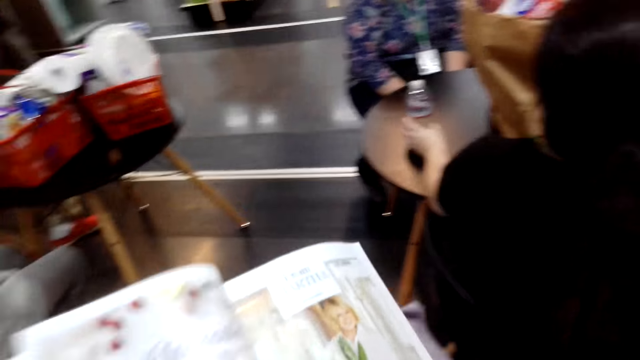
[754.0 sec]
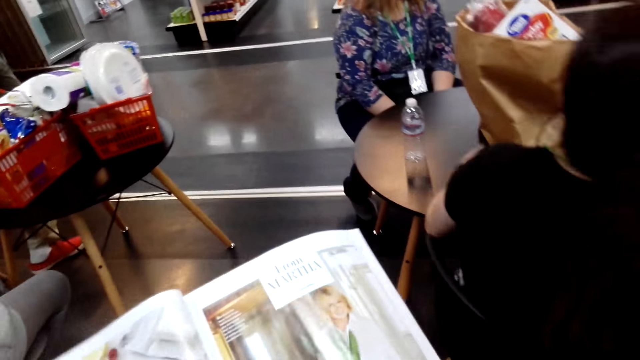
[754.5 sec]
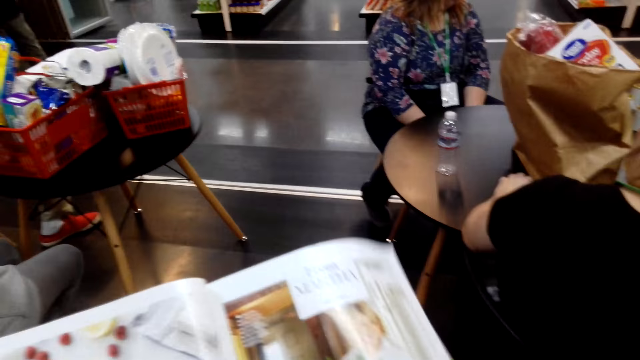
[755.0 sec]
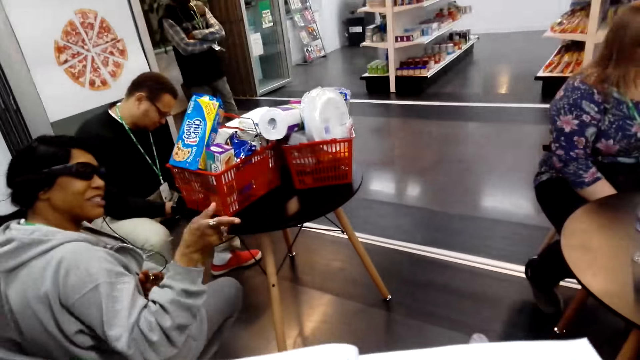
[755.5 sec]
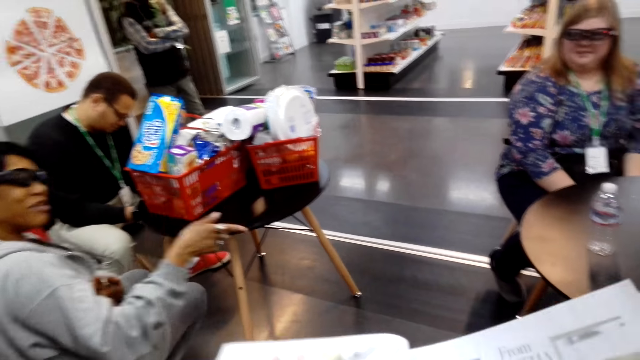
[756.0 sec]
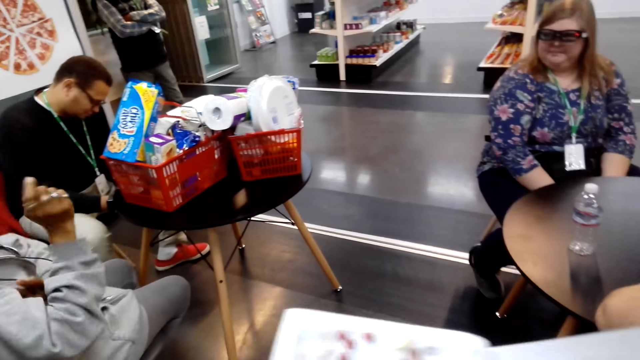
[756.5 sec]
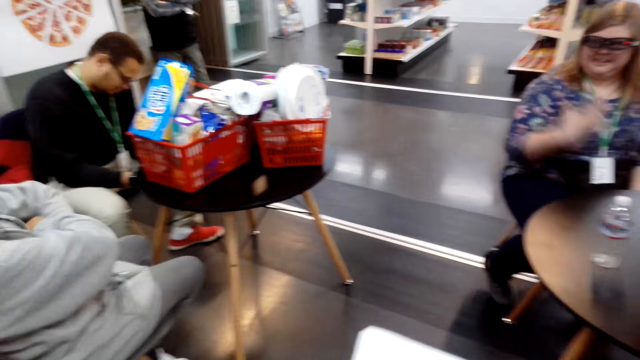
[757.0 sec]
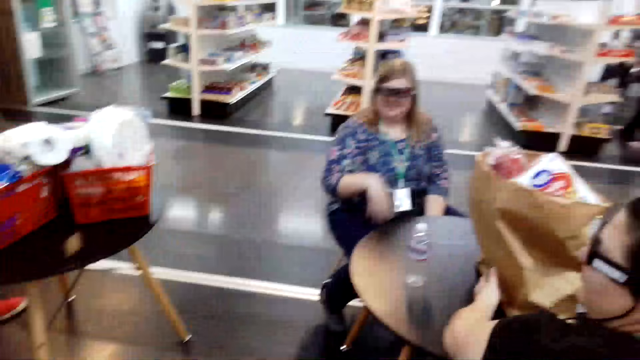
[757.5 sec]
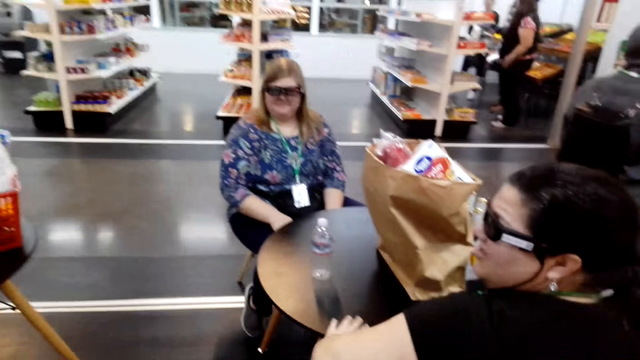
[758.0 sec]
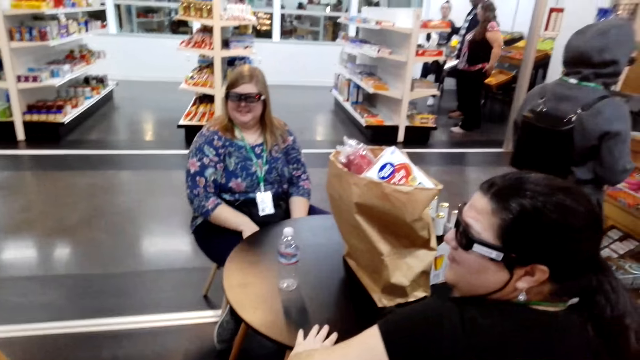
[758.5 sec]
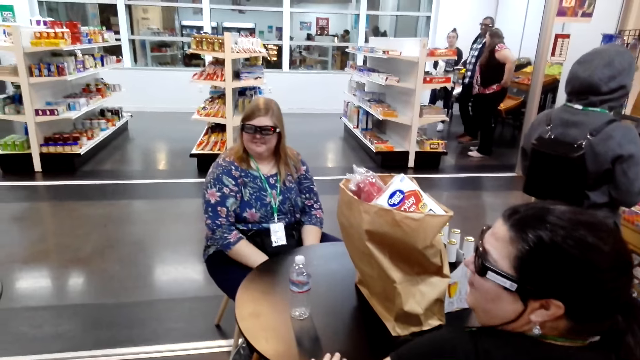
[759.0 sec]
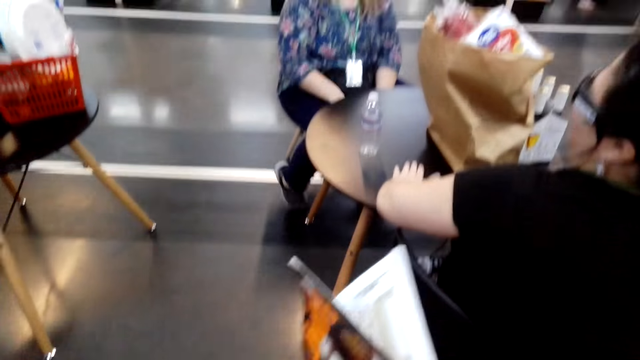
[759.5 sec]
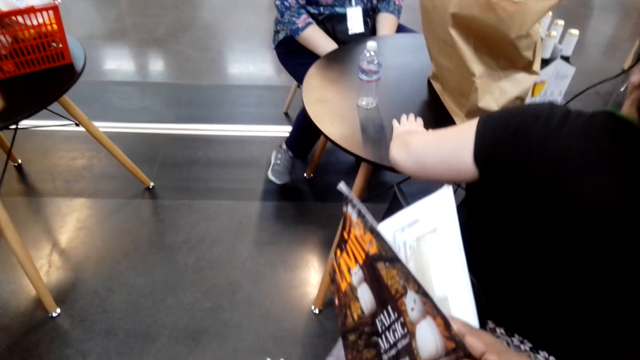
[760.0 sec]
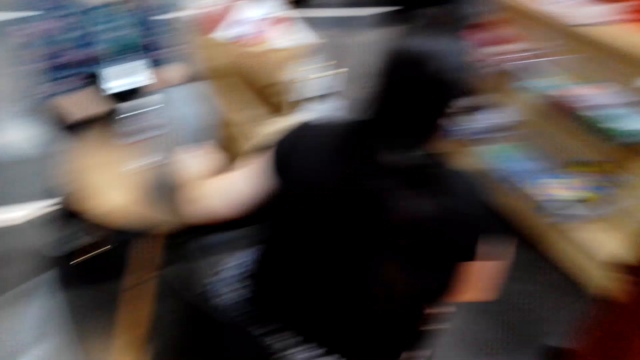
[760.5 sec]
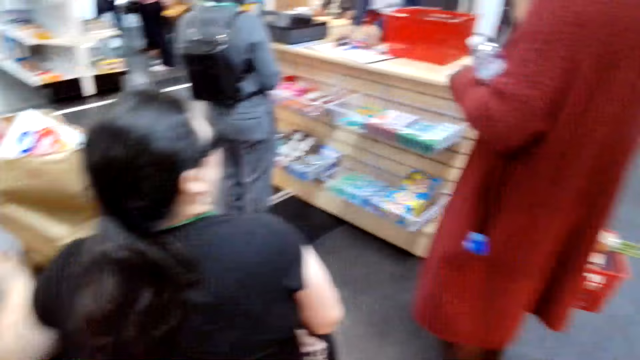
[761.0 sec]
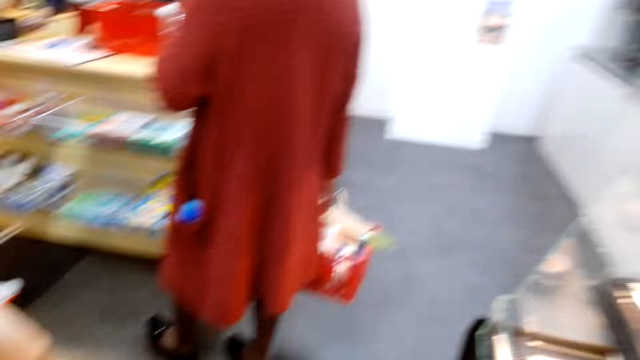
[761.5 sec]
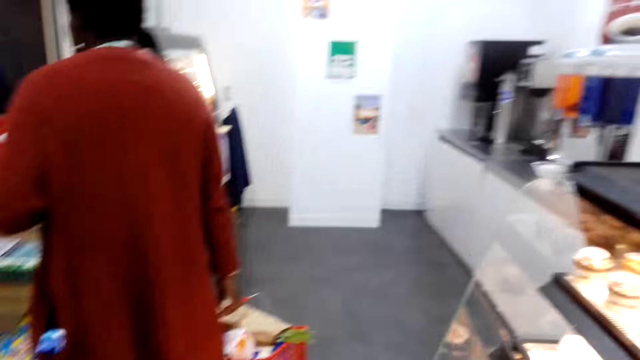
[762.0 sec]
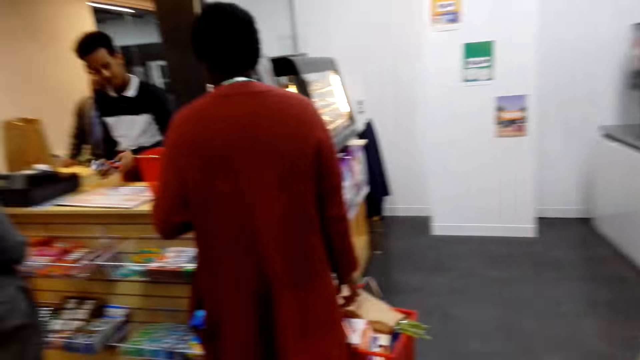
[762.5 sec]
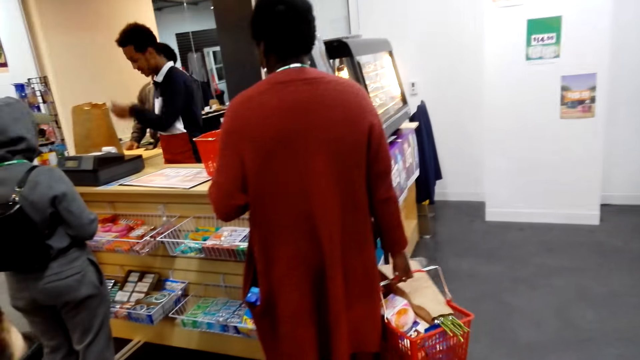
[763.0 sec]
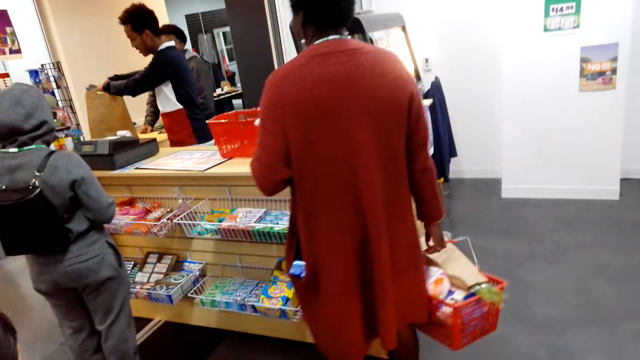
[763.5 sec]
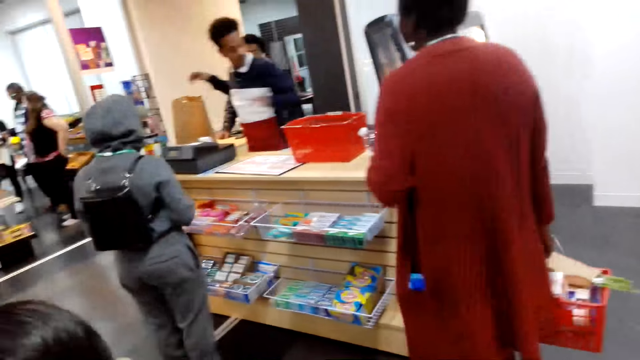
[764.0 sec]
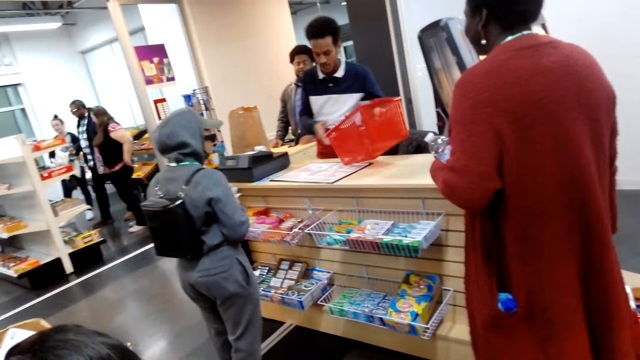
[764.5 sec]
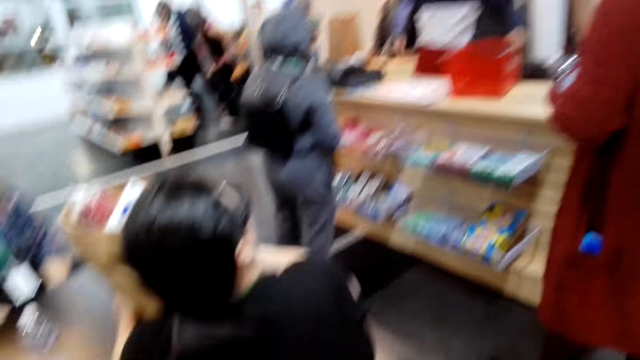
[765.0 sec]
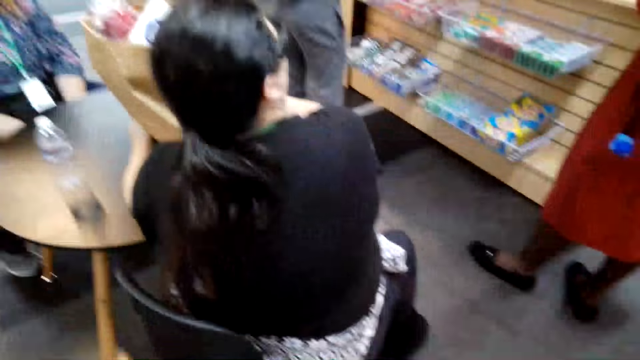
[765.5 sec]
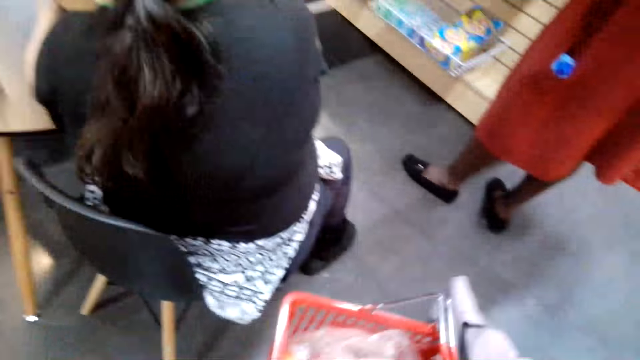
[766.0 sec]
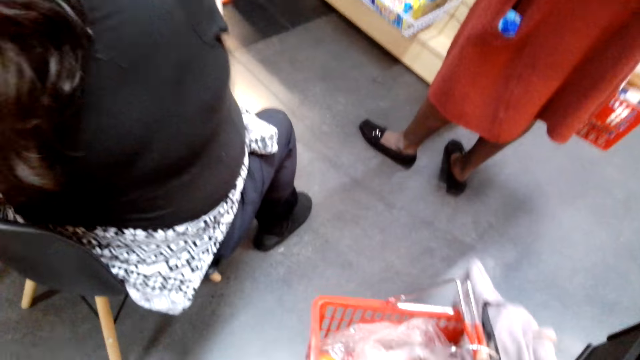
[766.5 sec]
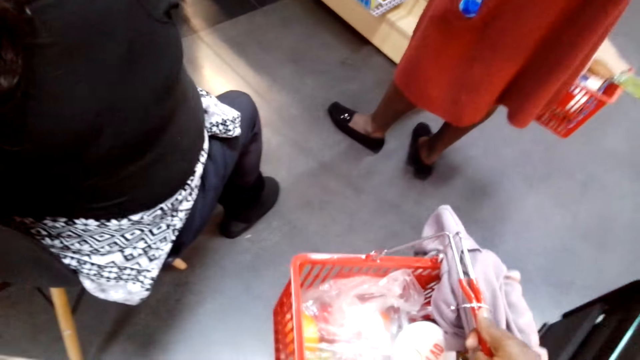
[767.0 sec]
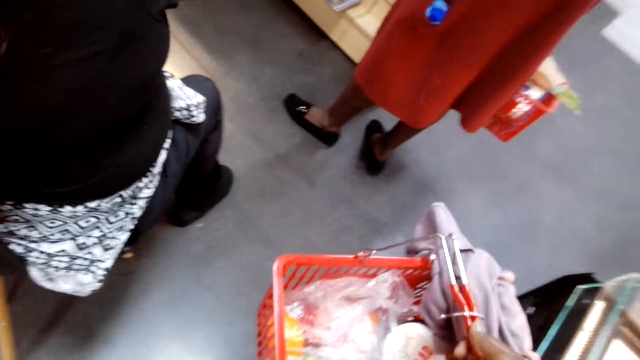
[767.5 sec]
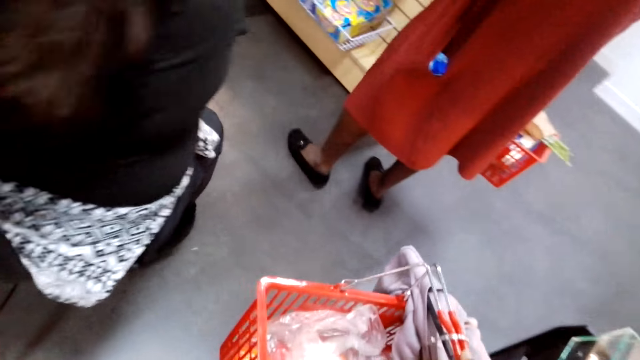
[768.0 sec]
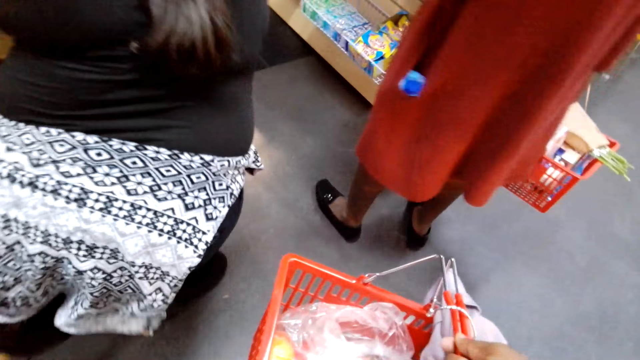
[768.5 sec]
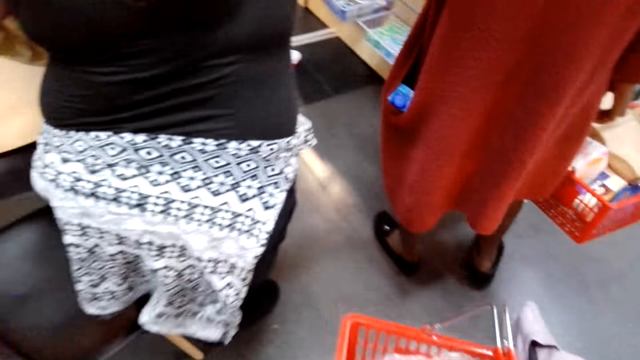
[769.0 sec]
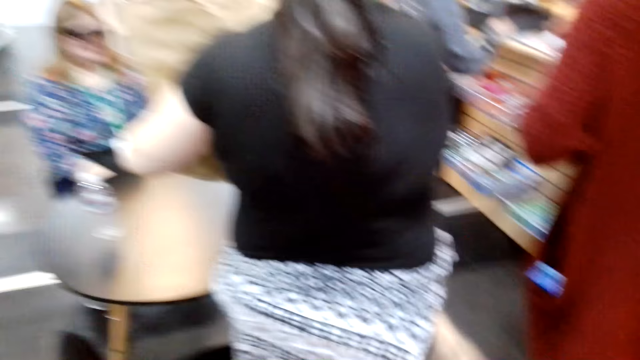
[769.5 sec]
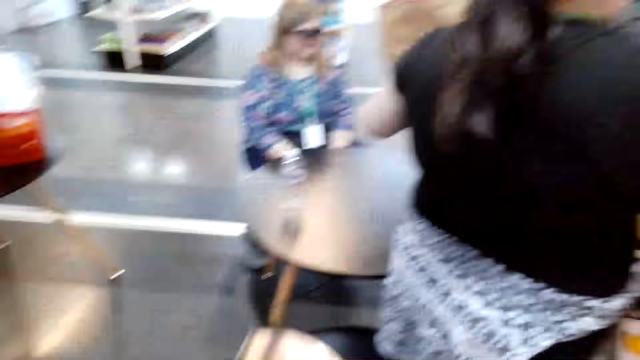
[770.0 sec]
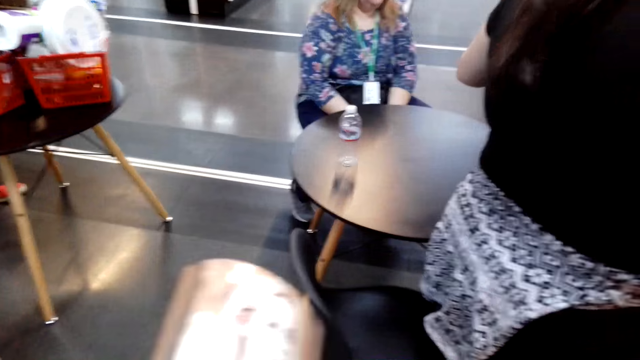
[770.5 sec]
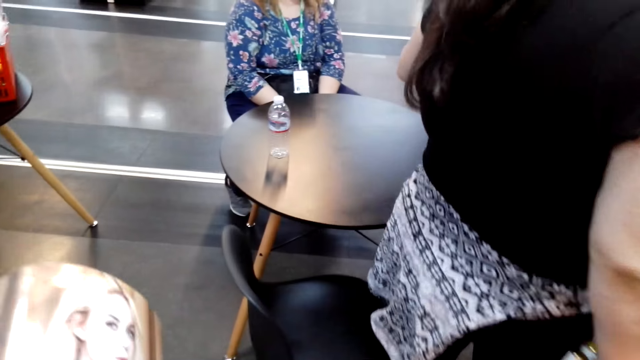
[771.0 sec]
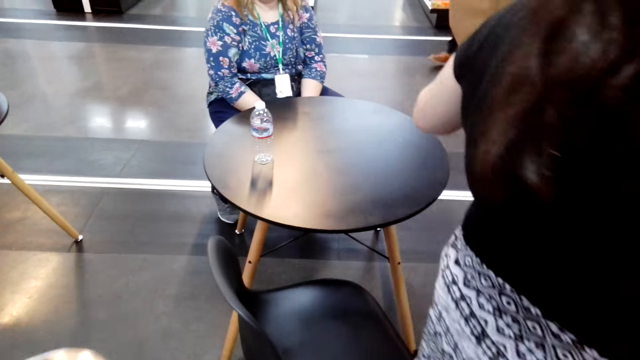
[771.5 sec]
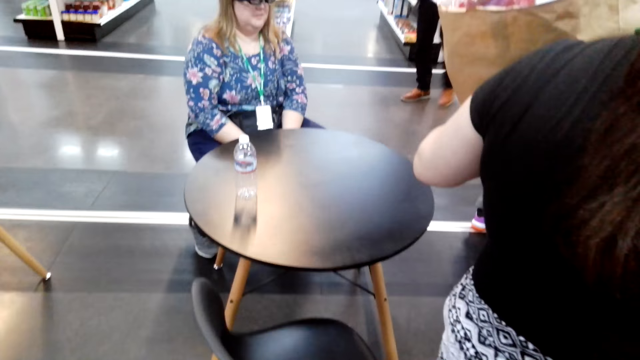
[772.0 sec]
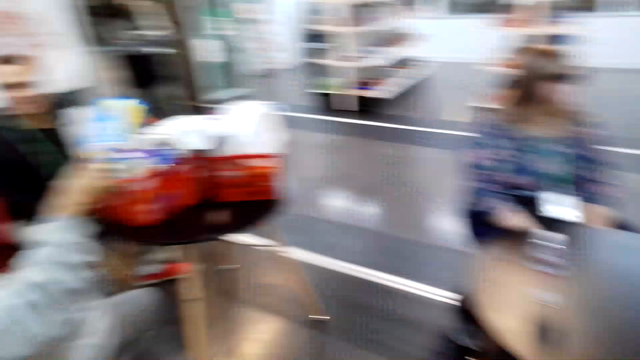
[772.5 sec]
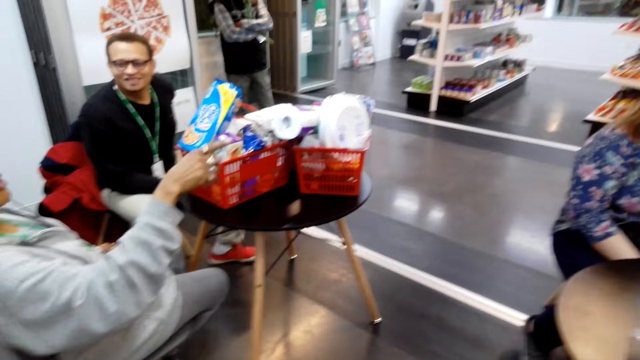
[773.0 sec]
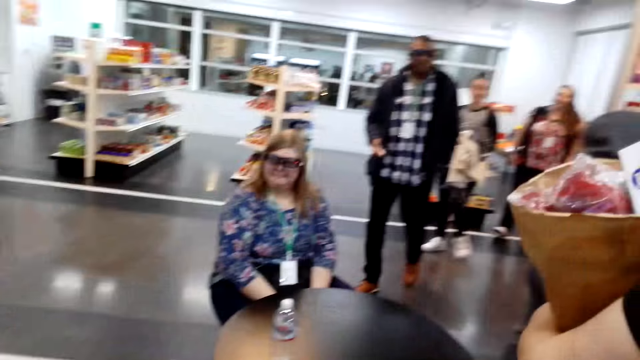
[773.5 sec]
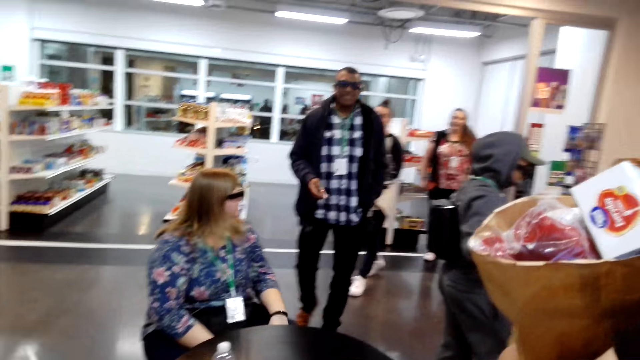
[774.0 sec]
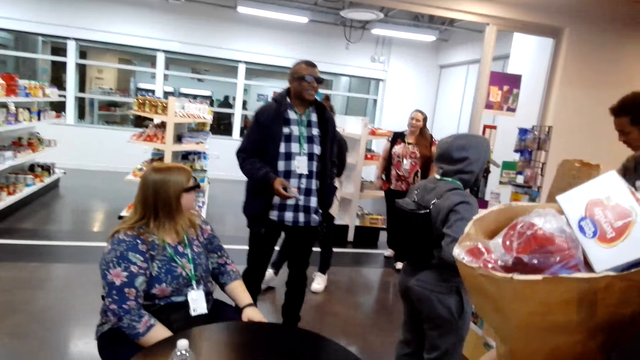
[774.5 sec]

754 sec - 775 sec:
The camera wearer turns a magazine page and views the magazine. They look around the supermarket. They adjust the supermarket basket. They look around the supermarket.
